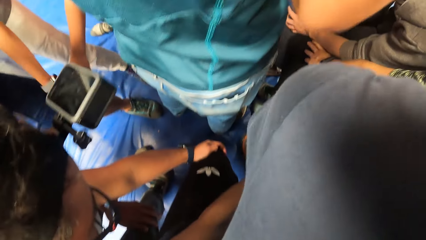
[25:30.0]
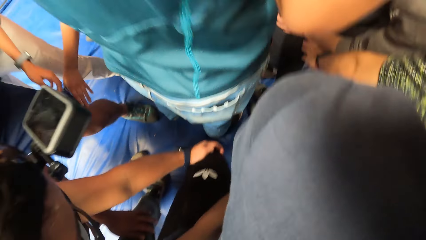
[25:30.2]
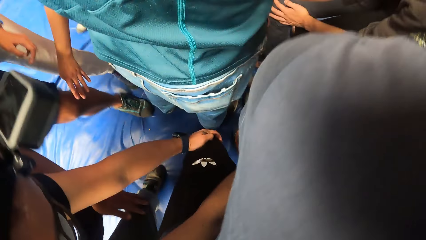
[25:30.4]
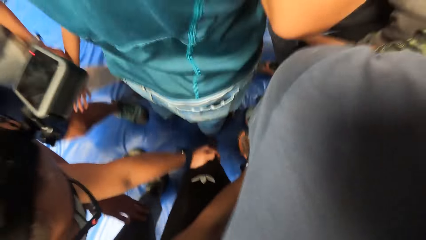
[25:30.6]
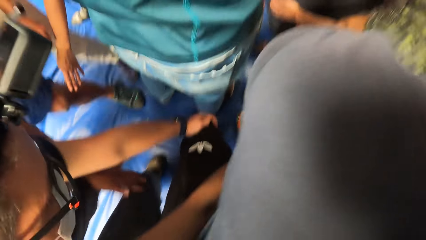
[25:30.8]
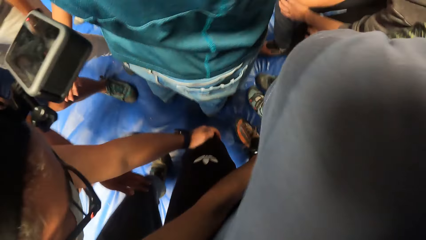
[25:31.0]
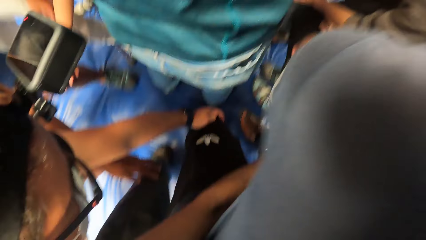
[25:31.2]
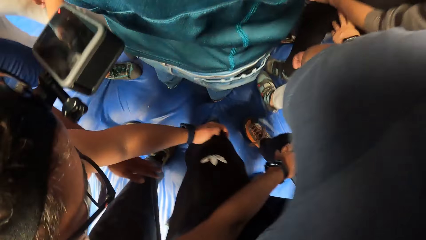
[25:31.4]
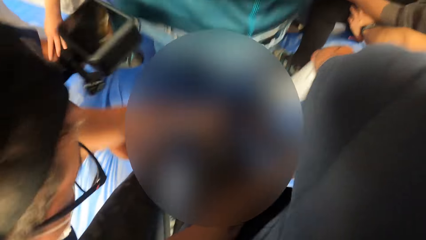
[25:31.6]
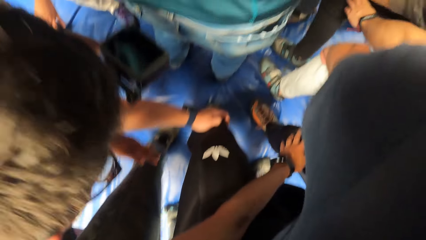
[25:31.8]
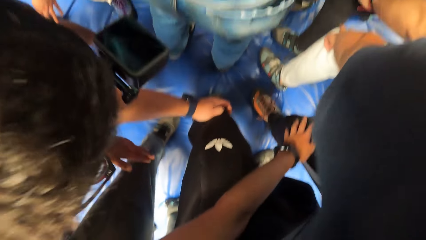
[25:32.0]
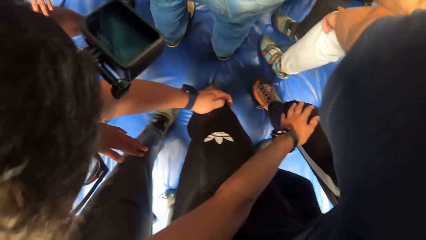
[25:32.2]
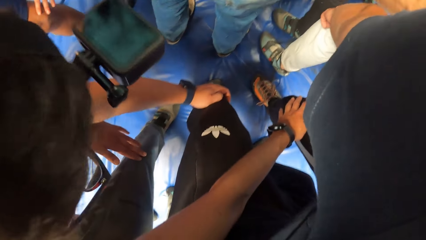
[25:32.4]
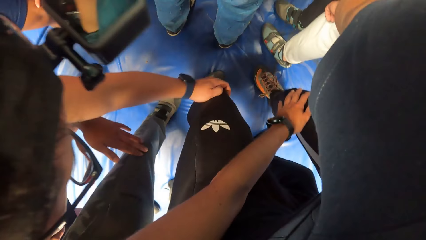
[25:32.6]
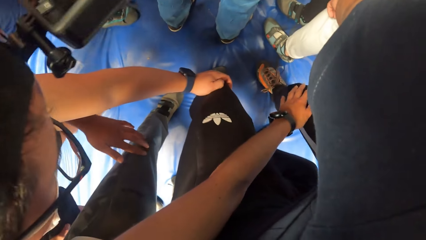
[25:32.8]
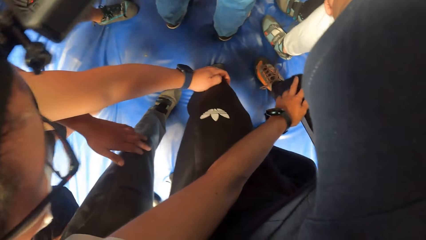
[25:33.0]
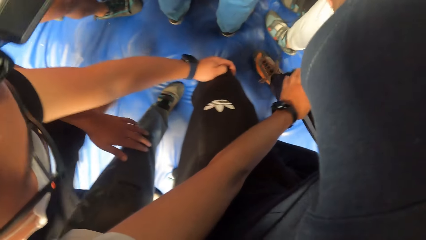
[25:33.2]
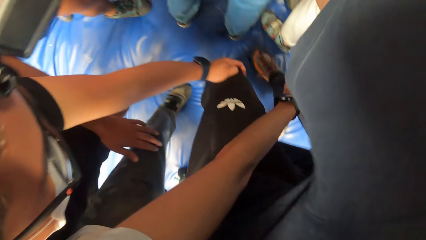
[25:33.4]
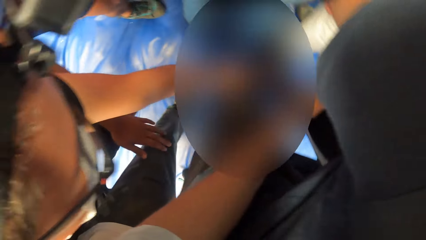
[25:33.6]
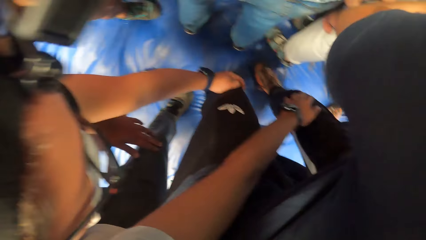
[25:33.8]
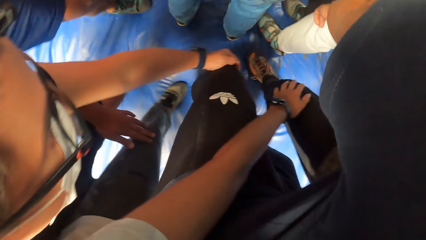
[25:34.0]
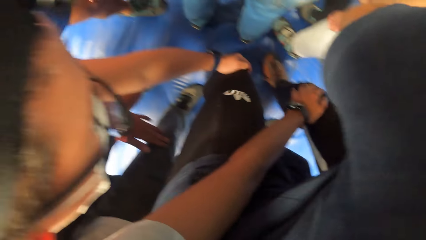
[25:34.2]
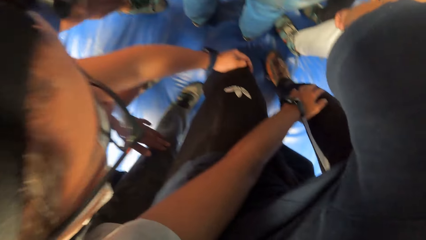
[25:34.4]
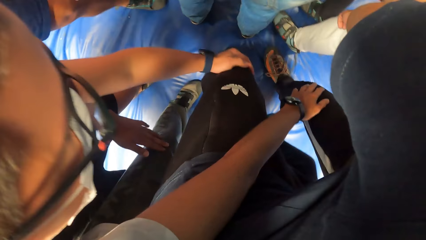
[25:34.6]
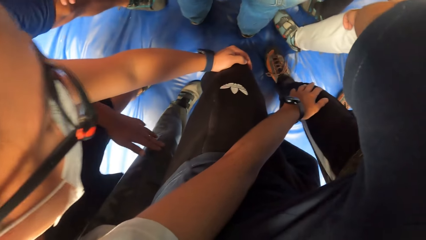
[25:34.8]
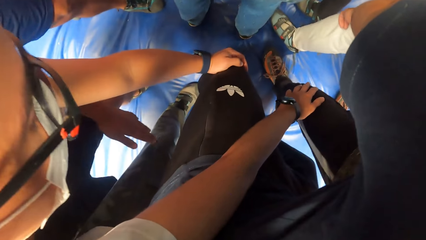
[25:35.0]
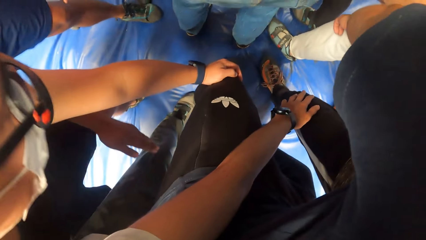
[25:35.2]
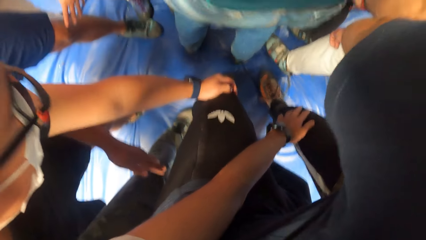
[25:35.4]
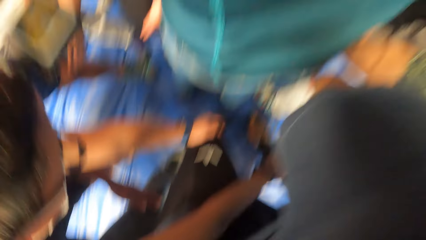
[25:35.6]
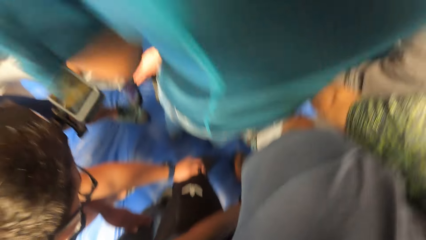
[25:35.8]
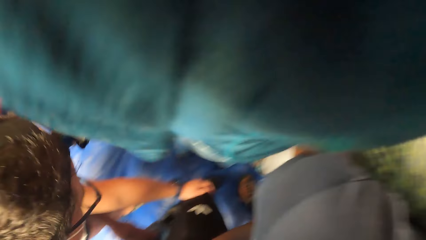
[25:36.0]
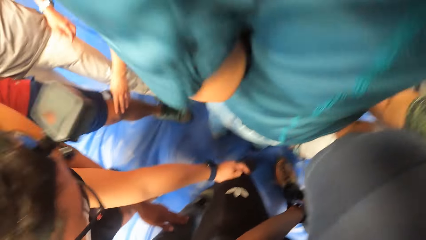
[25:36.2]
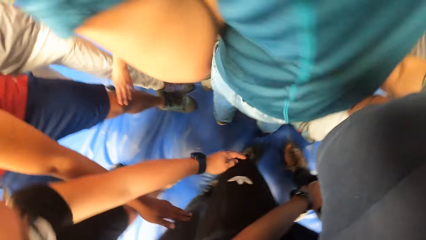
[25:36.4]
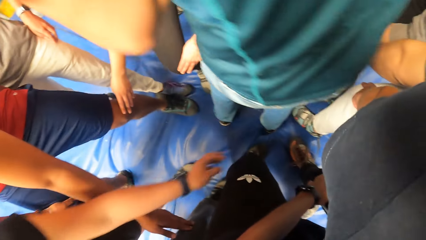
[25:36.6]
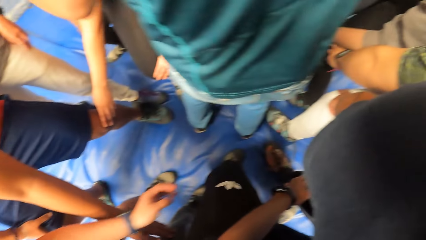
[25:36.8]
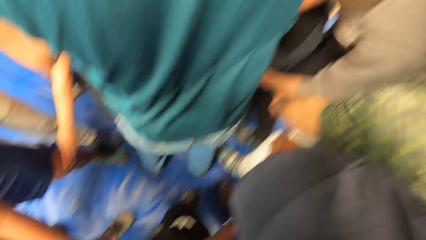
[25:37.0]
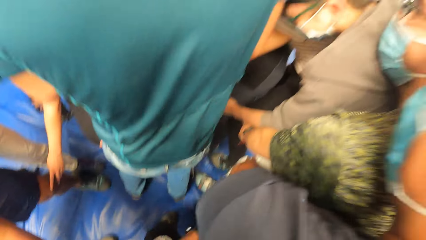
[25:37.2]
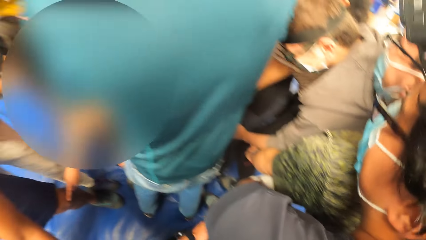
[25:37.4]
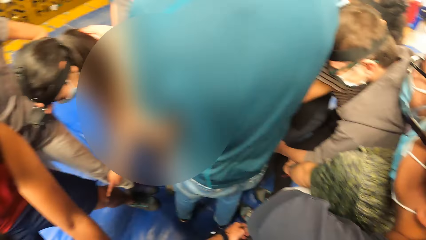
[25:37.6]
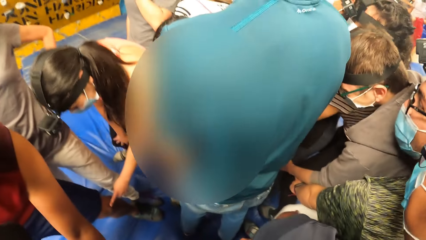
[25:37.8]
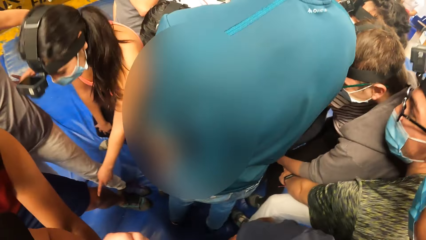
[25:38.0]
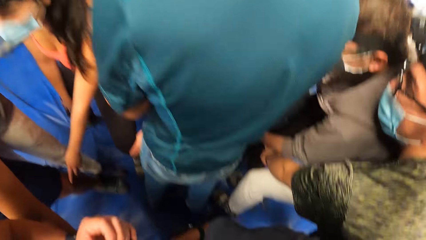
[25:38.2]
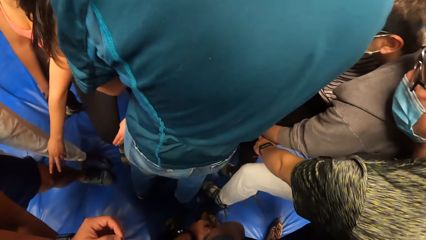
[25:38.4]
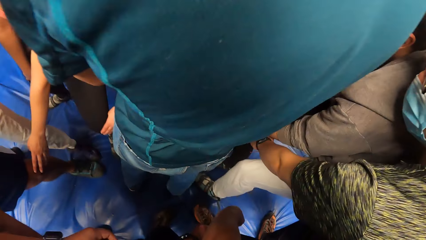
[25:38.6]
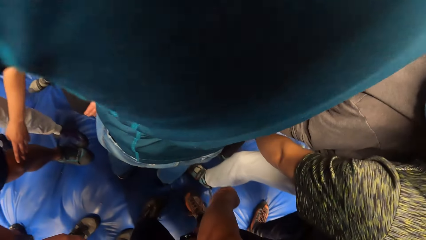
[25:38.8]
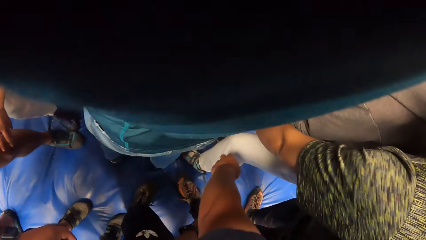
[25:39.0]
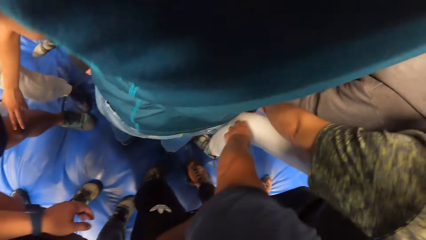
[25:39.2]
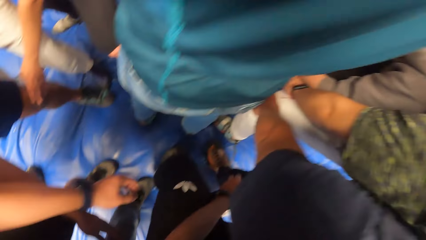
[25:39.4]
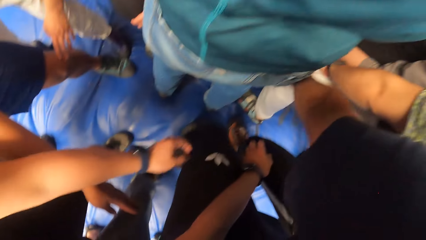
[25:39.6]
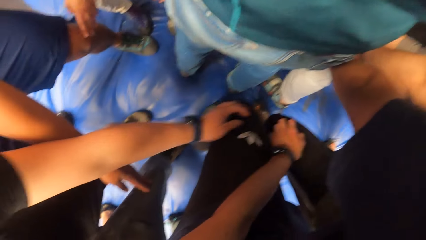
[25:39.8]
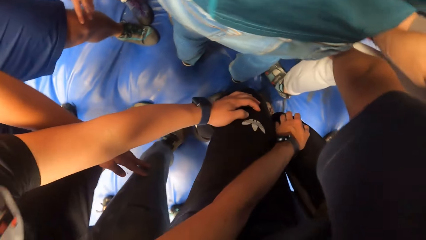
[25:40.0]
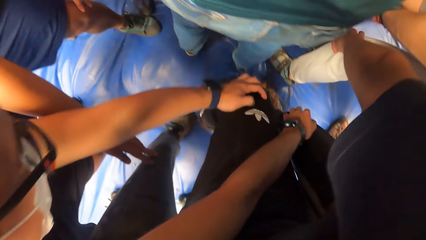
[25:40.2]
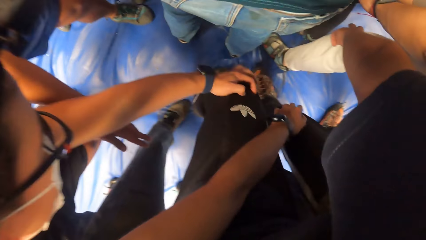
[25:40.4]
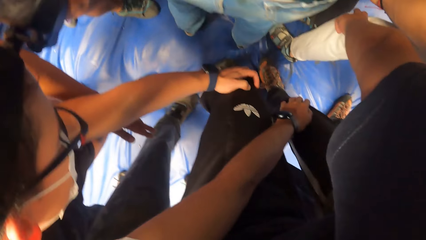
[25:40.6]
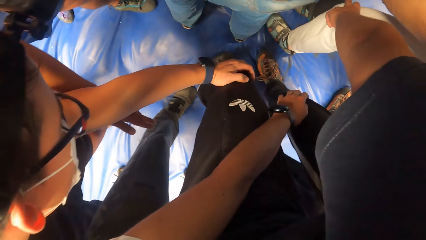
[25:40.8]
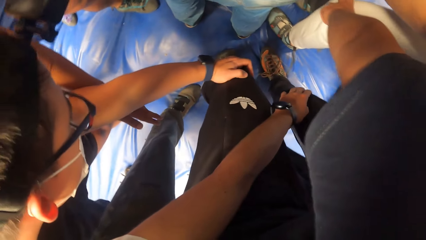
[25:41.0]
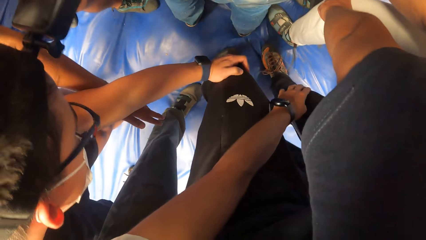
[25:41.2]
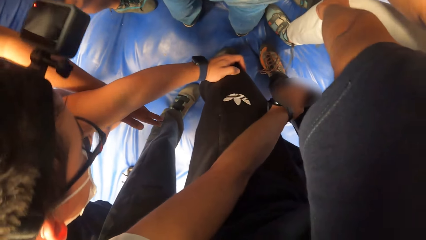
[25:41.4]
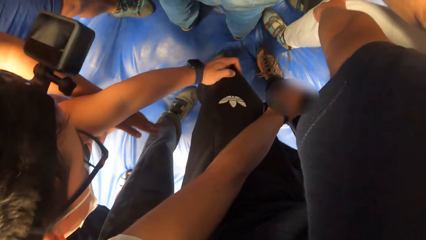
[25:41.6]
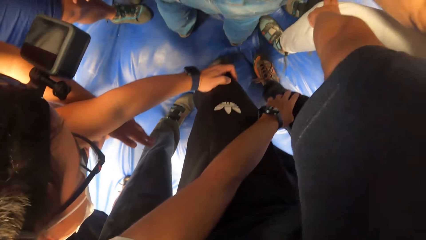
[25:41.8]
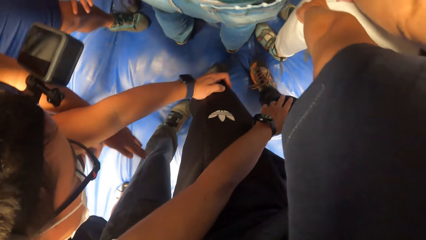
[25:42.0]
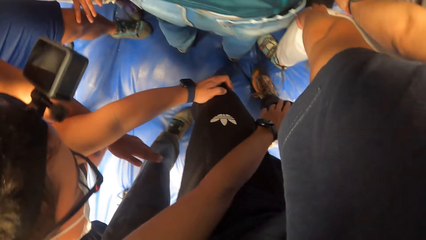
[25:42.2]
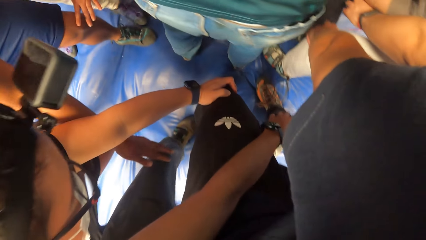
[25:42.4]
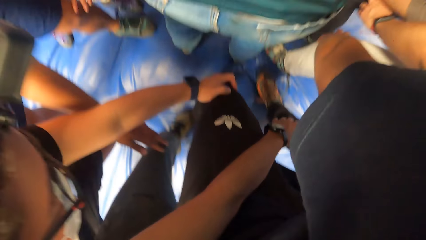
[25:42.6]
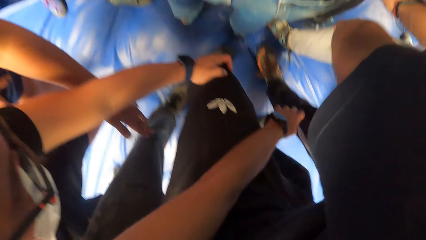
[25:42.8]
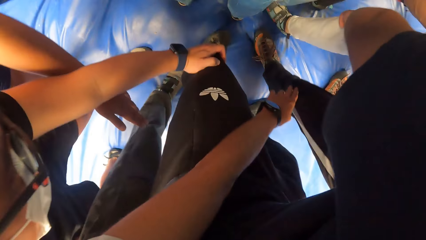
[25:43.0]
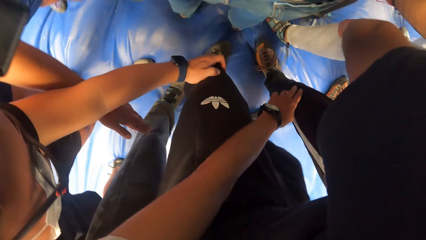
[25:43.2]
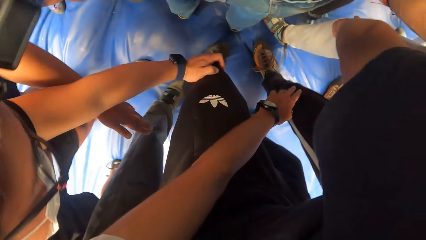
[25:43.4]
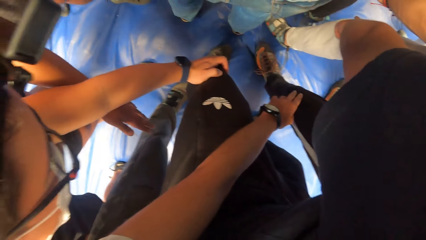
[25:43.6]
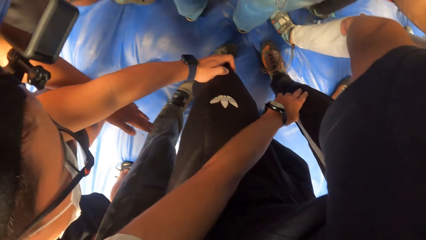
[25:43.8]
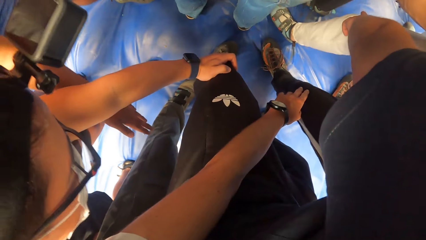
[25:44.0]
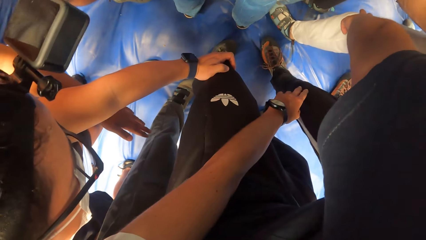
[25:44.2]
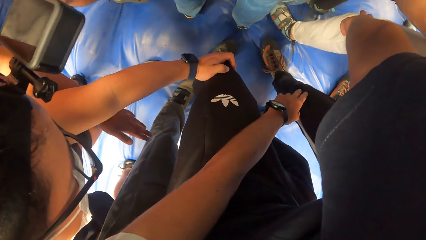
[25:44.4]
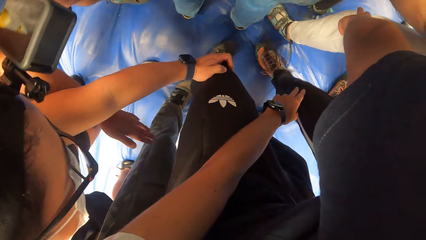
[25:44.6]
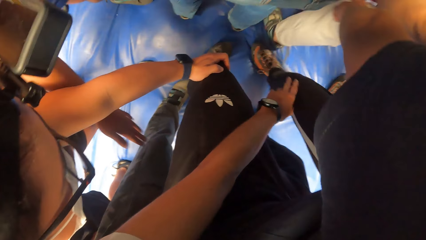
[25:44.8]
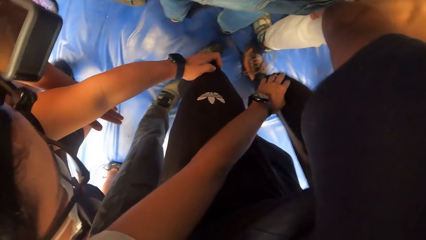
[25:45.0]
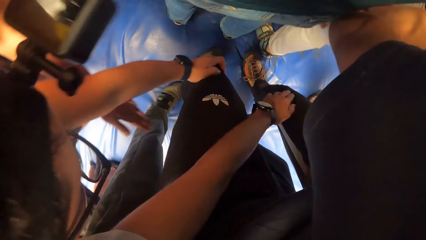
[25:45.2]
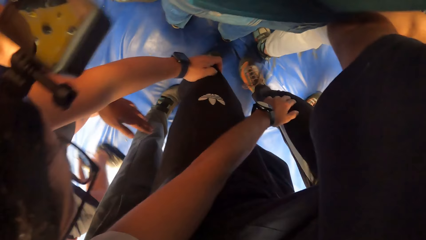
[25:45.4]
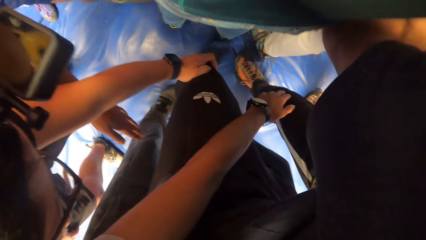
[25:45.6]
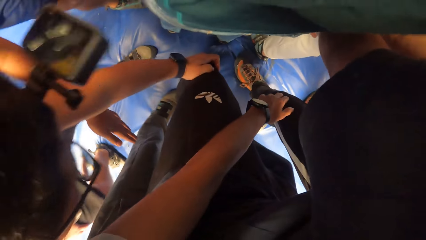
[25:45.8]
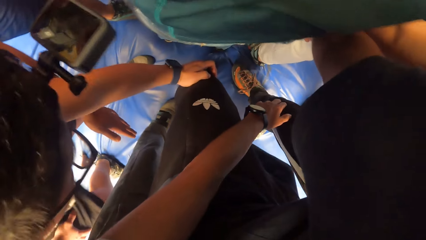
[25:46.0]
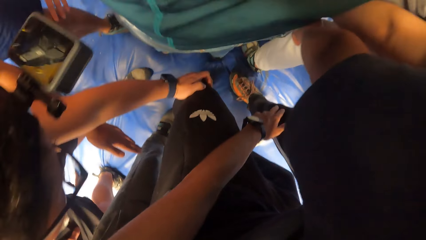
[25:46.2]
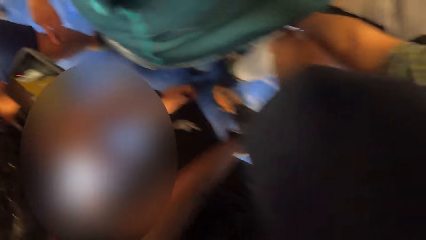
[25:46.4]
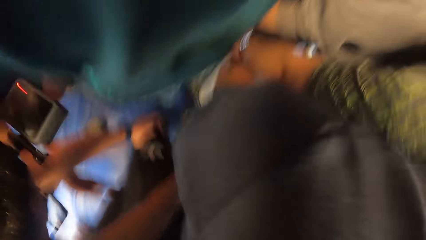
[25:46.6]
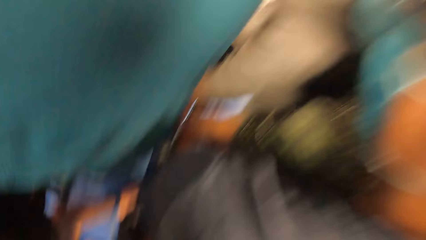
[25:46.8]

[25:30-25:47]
A person holds the knees.
